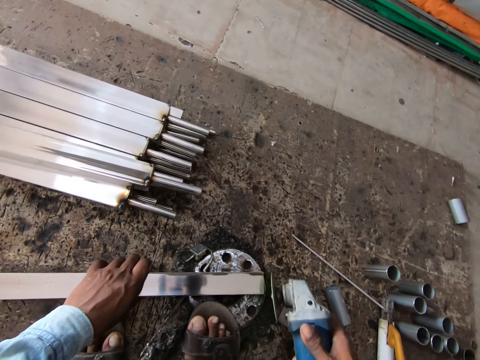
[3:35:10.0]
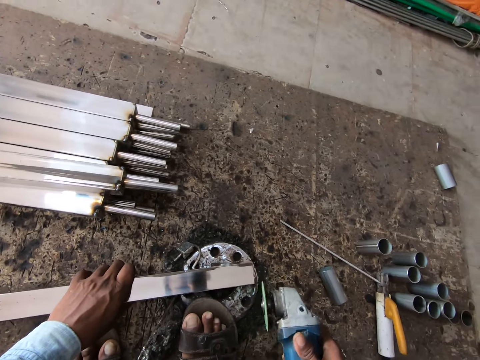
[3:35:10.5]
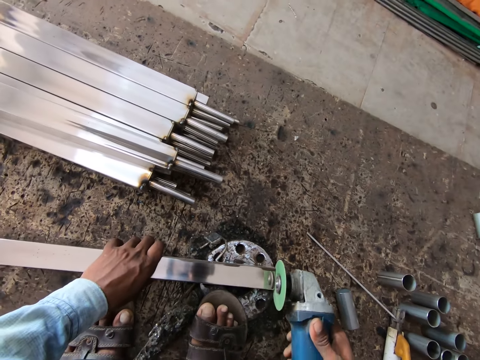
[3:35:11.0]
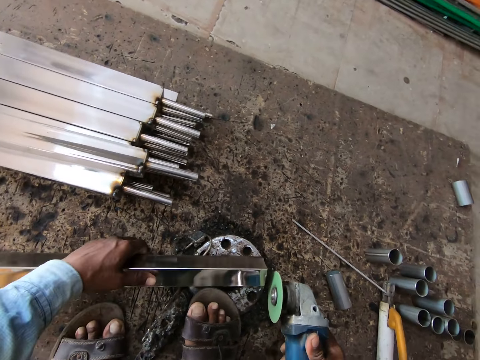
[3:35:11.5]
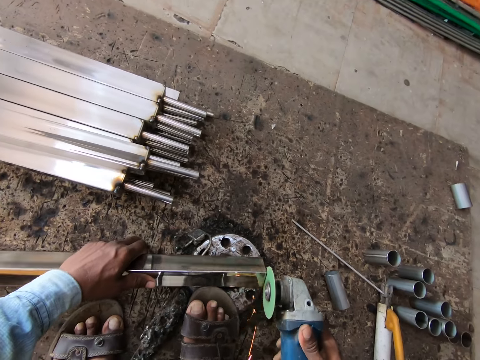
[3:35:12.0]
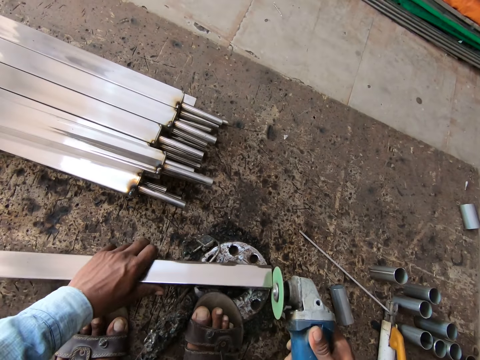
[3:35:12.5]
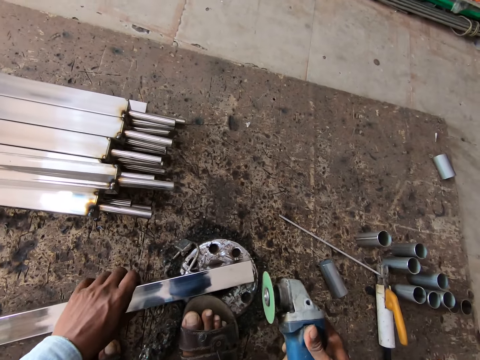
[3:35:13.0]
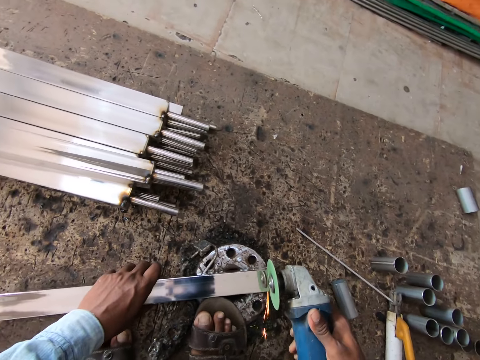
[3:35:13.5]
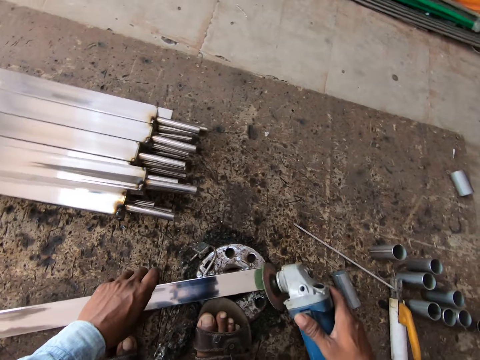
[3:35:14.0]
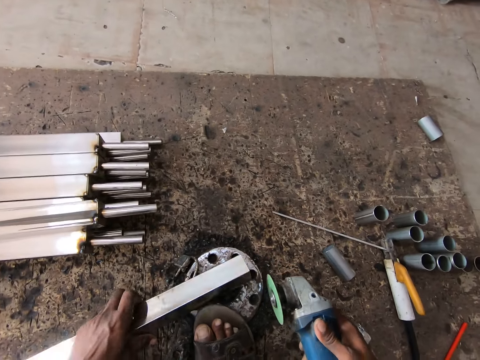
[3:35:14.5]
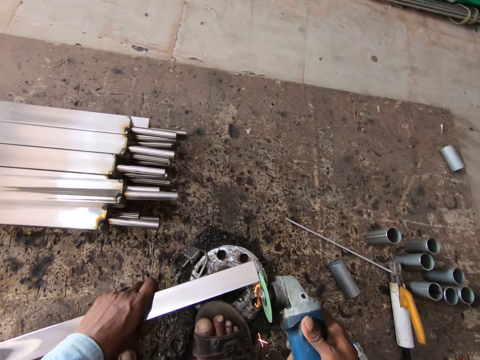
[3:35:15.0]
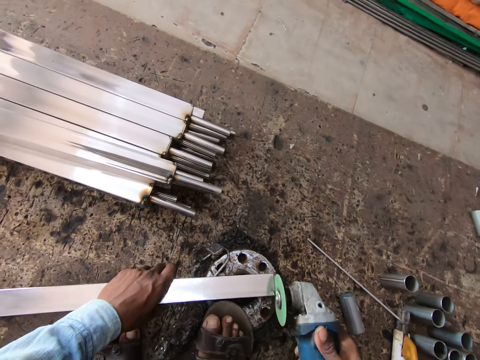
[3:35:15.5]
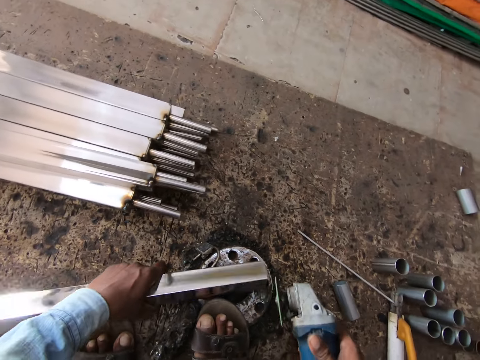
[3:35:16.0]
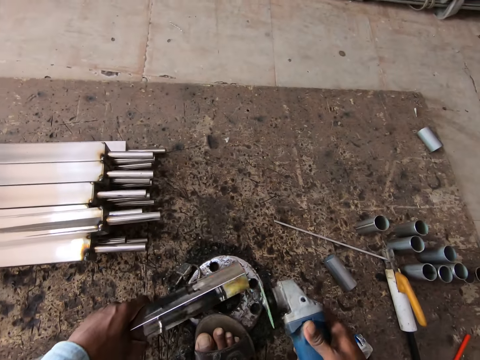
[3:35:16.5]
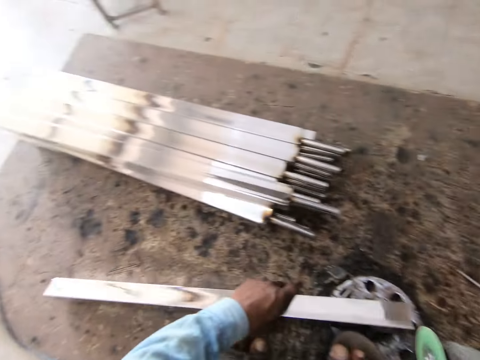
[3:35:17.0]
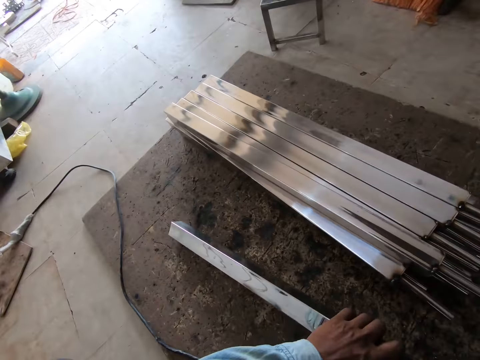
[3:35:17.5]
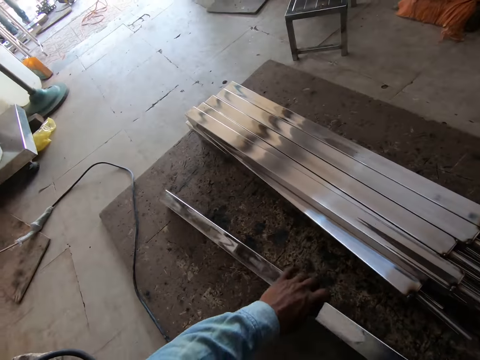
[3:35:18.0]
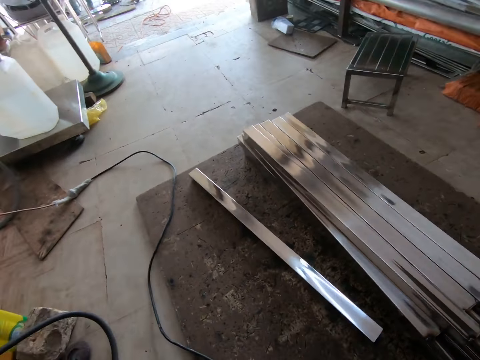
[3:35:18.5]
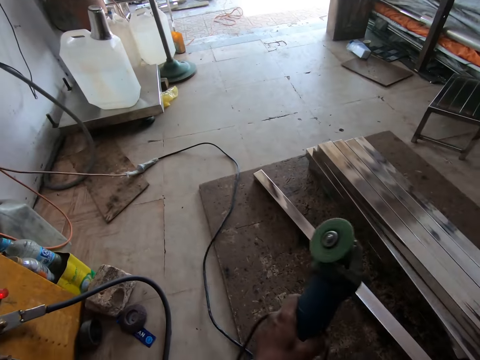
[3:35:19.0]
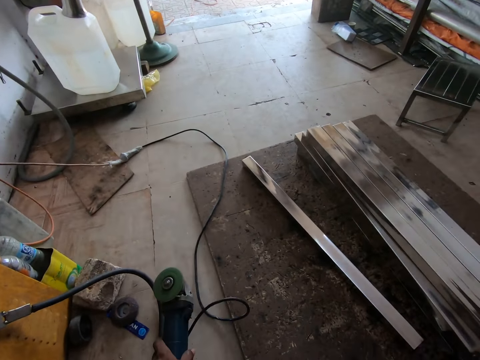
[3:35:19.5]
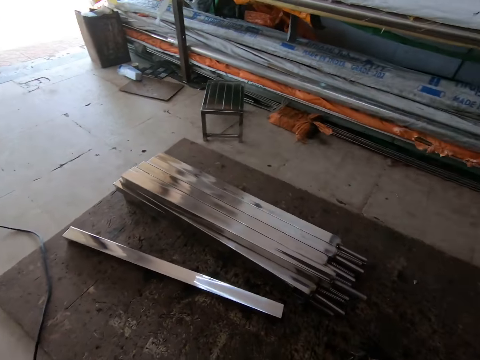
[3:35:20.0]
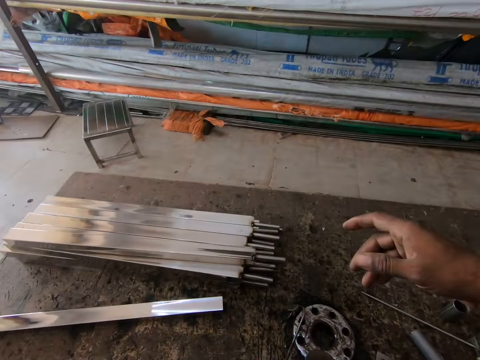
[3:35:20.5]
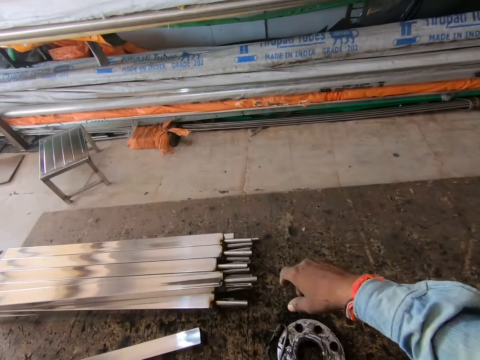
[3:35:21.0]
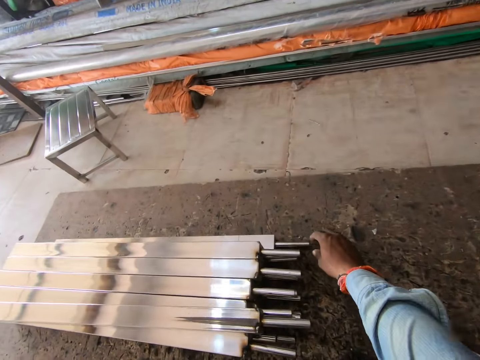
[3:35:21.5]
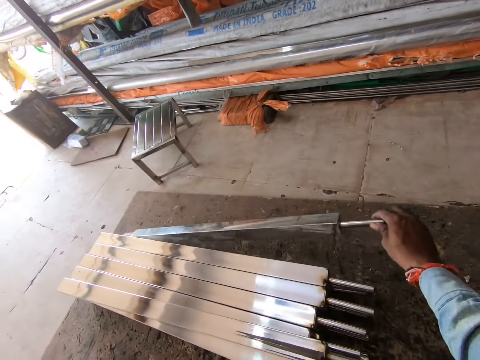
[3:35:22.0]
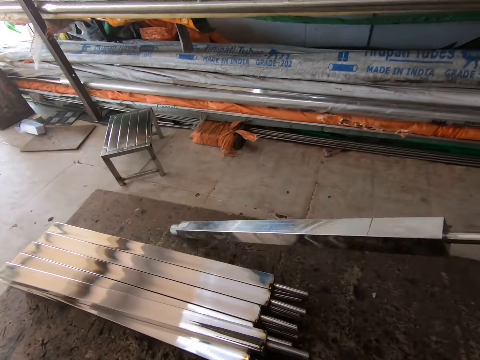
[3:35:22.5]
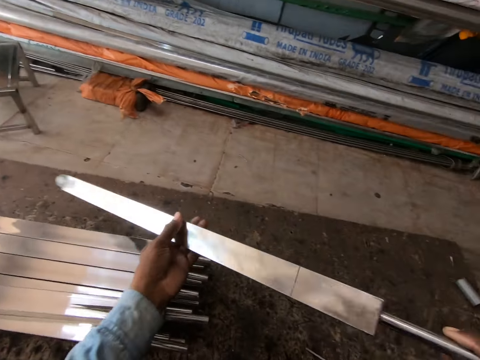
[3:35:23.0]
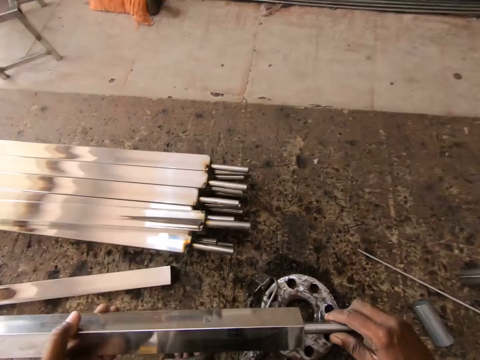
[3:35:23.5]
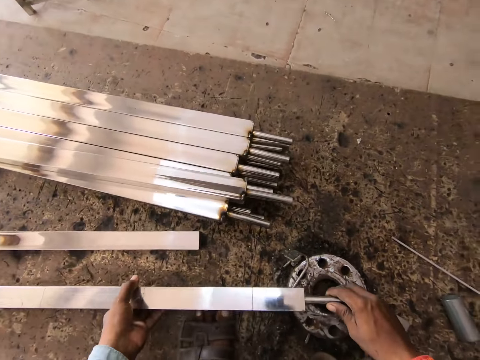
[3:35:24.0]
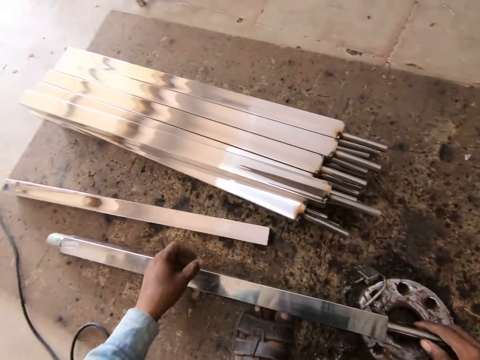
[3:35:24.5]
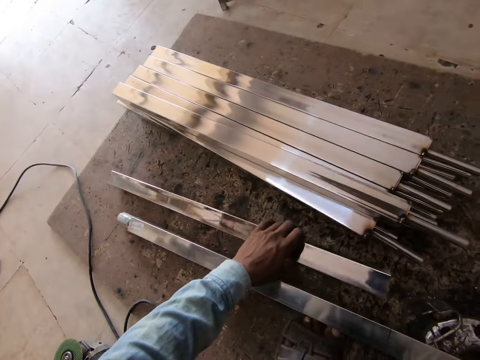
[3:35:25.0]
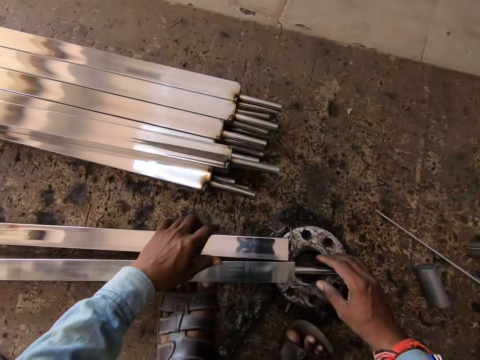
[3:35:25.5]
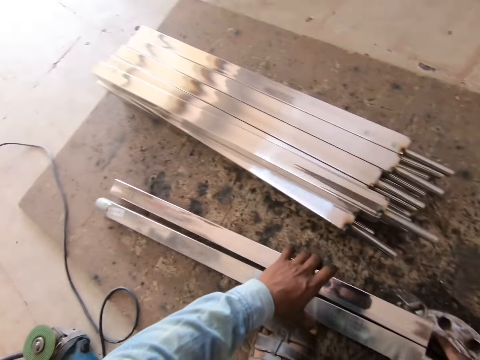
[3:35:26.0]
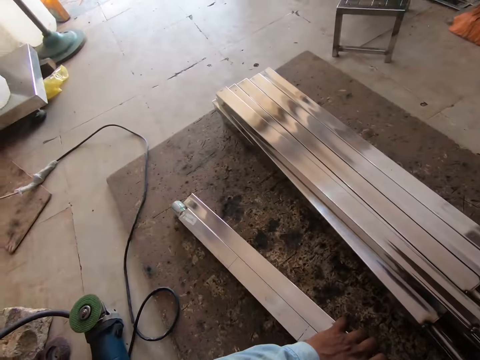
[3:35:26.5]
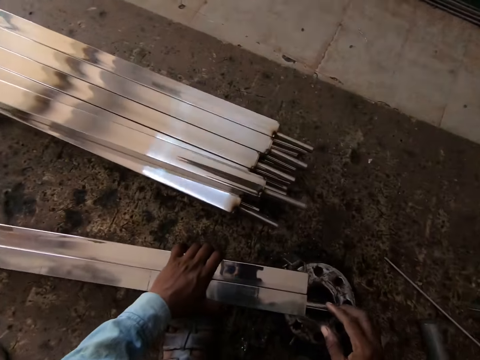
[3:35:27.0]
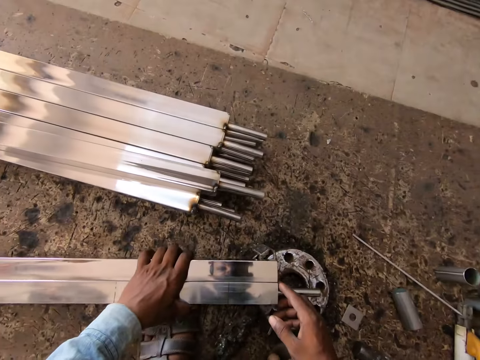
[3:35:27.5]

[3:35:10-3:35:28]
The camera wearer drops the metal bar on the ground with his left hand. He passes the smoothening machine from his right hand to his left hand. He moves the steel rod on the floor. He places the hacksaw on the floor. He picks up another metal bar or rod from the ground with his right hand. He holds the metal bar with his hands. He drops the metal bar on the ground with his hands. He picks up the metal bar from the ground with his left hand. He drops the metal bar on the metal wheel with his left hand. He aligns the metal rod with another metal rod on the round ring.

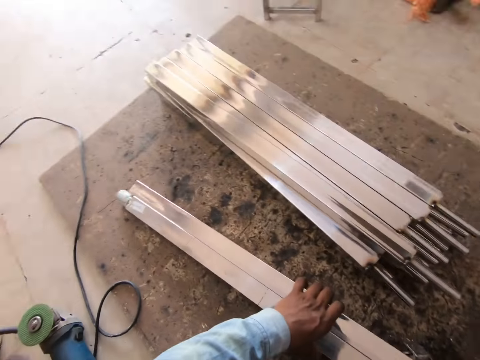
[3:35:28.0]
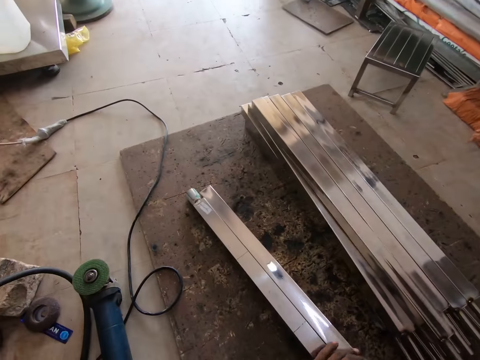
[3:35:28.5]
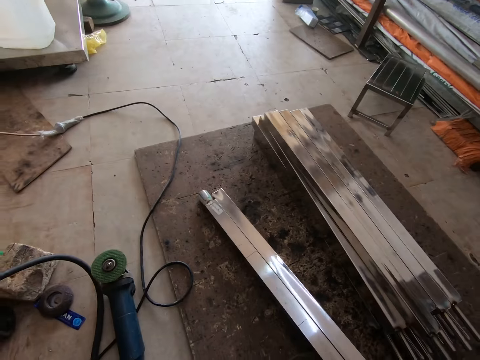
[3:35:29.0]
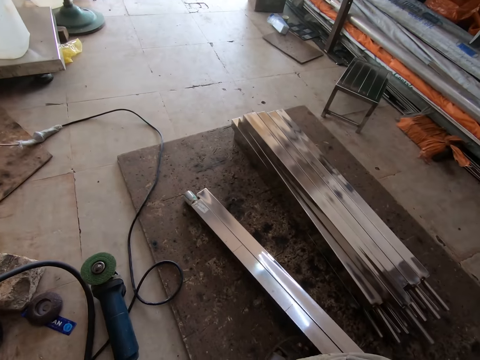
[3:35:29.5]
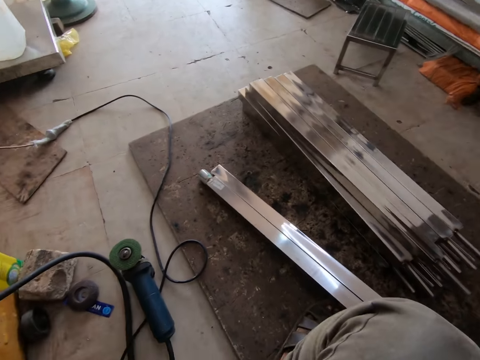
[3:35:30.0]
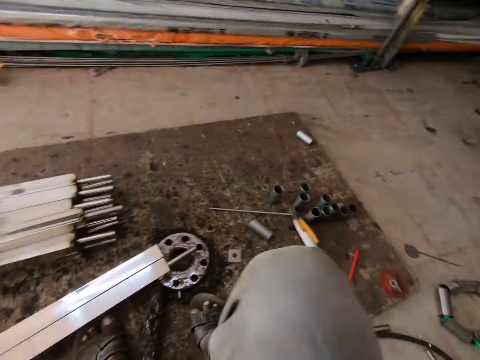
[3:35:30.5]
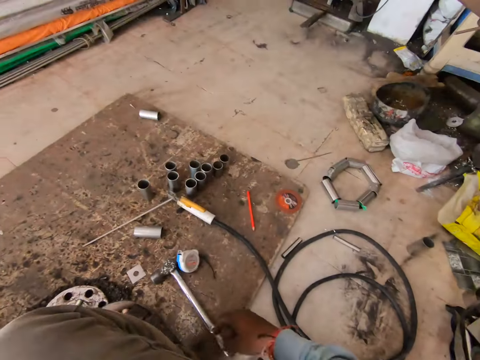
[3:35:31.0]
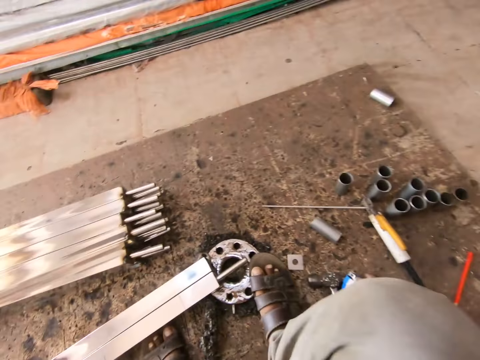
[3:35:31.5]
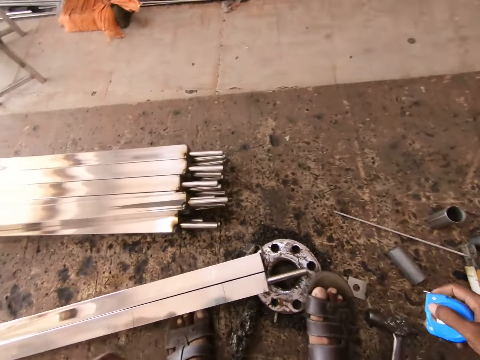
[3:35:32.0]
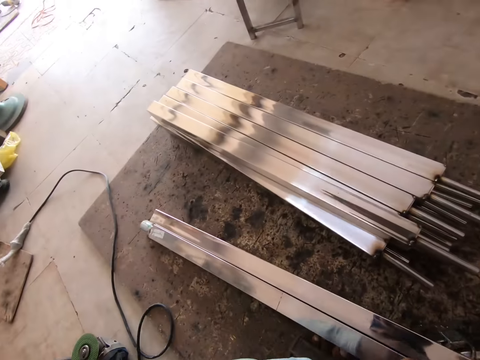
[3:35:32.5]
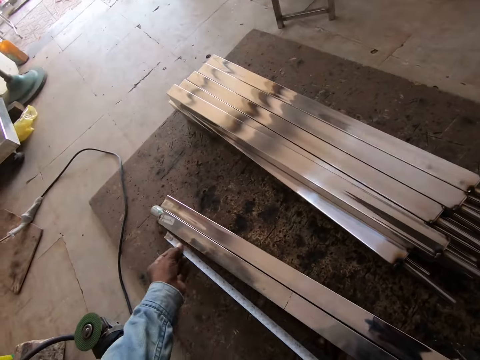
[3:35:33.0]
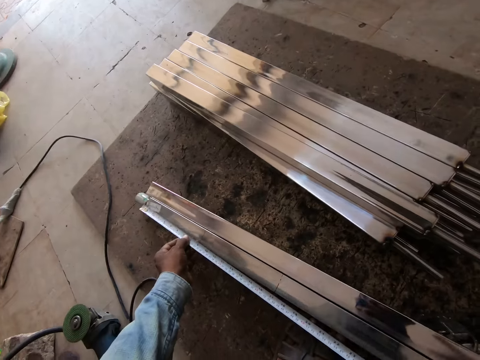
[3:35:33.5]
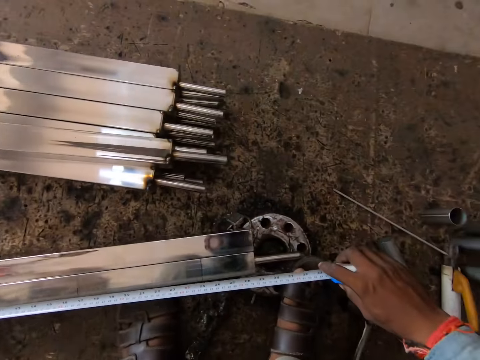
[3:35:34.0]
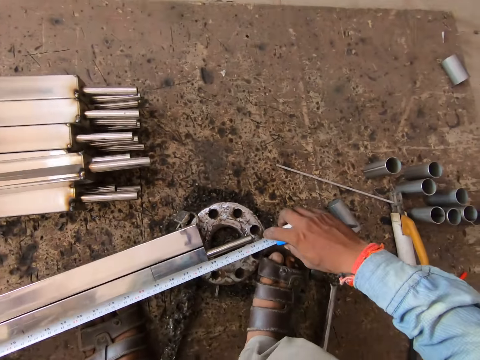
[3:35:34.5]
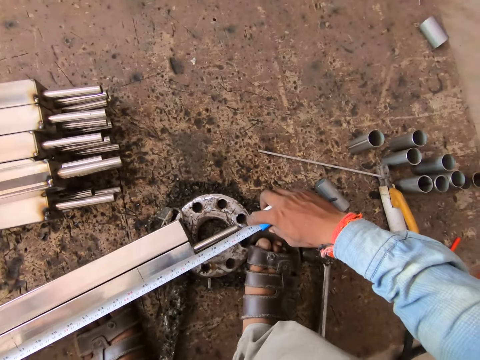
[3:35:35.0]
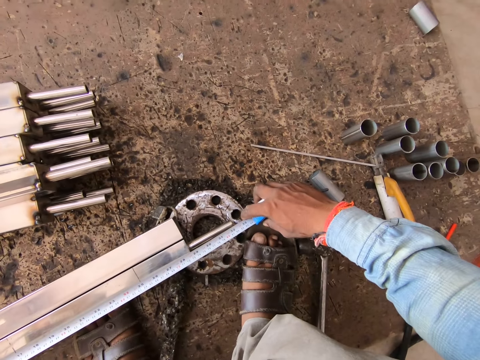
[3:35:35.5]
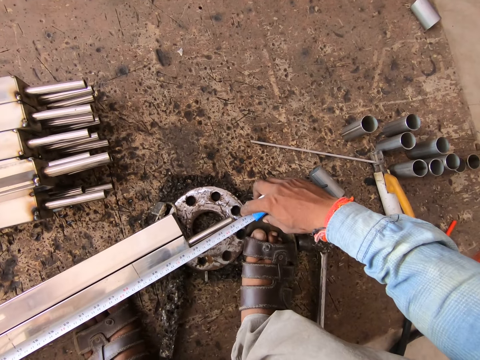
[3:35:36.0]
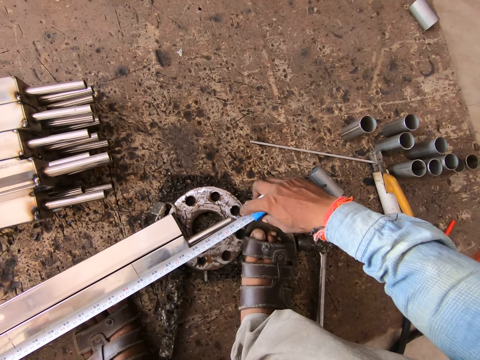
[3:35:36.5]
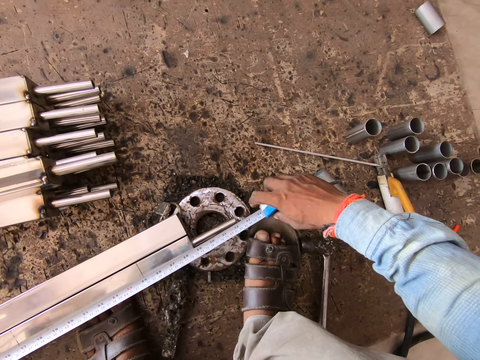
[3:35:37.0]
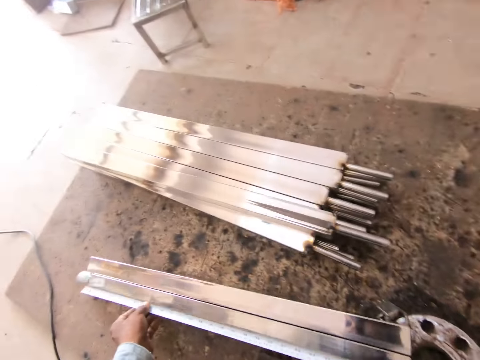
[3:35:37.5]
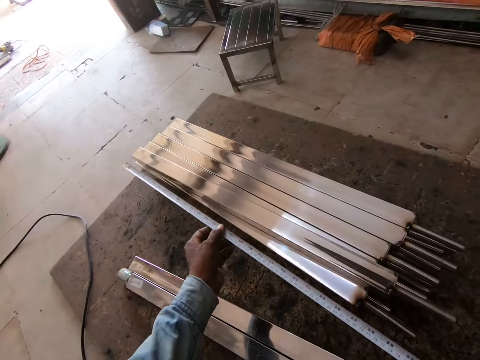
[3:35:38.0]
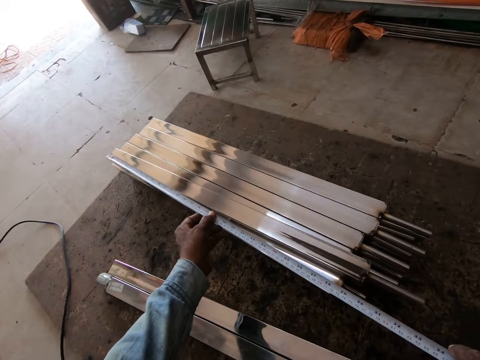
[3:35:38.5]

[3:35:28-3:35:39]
The camera wearer picks up the tape measure from the ground with his right hand. He pulls out the tape measure in his right hand from the case with his left hand. He places the tape measure on the metal bar on the ground with his hands. He measures the steel rod.
